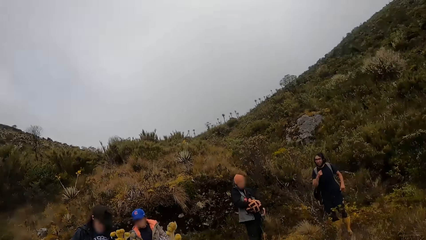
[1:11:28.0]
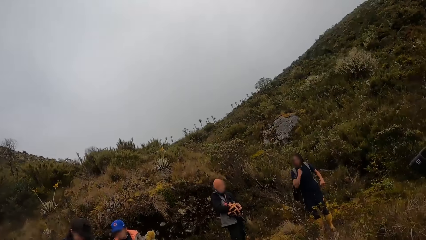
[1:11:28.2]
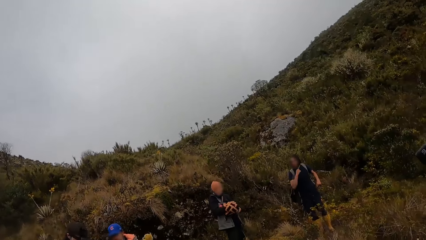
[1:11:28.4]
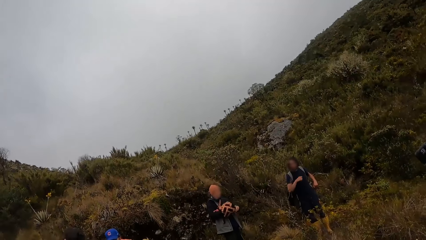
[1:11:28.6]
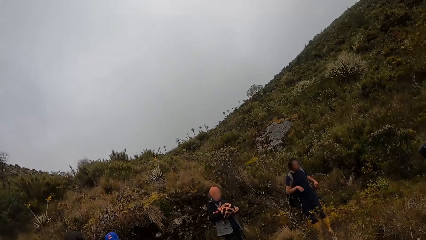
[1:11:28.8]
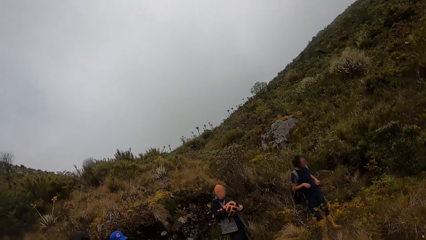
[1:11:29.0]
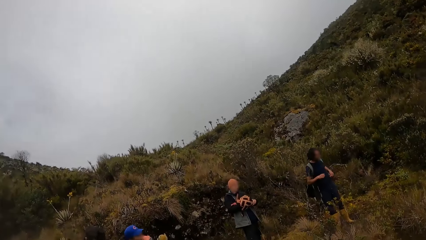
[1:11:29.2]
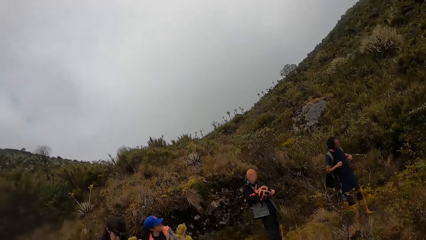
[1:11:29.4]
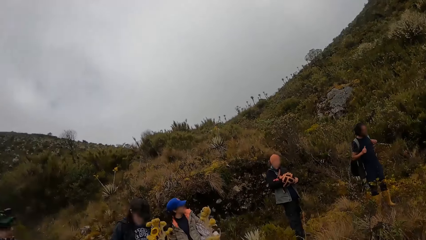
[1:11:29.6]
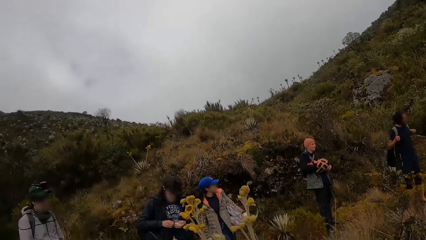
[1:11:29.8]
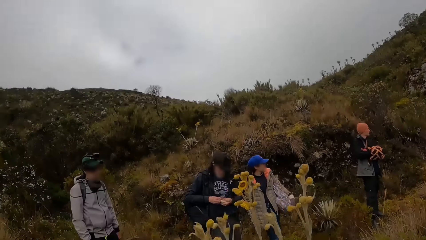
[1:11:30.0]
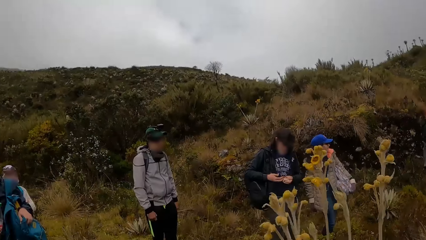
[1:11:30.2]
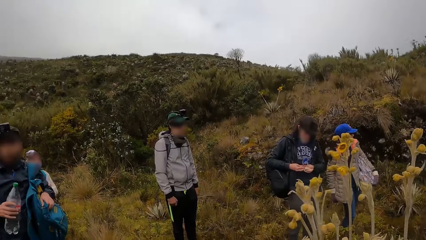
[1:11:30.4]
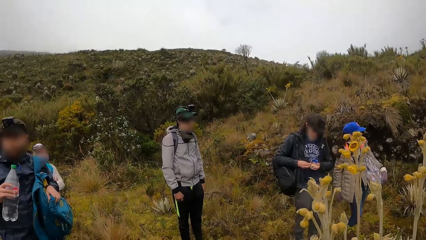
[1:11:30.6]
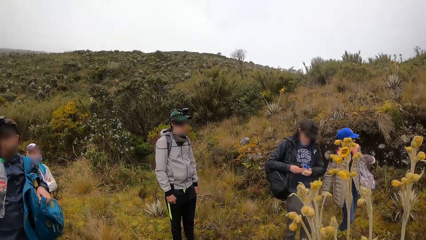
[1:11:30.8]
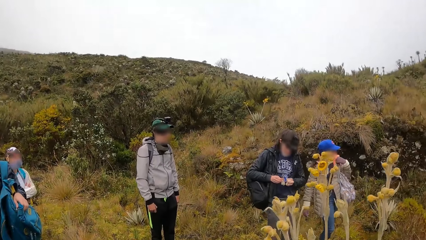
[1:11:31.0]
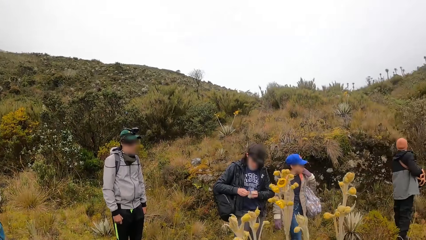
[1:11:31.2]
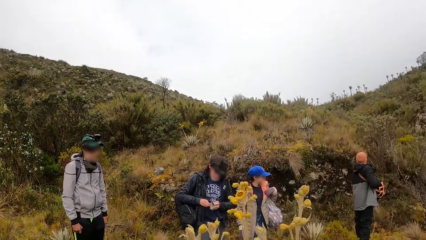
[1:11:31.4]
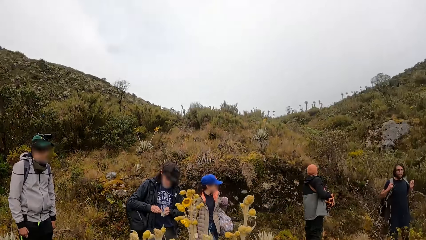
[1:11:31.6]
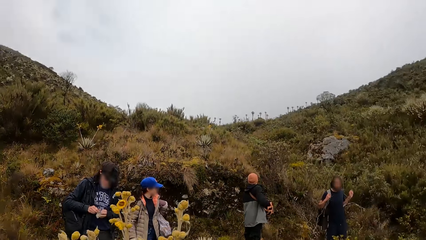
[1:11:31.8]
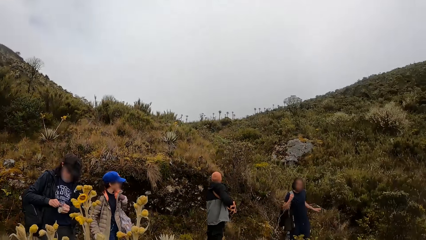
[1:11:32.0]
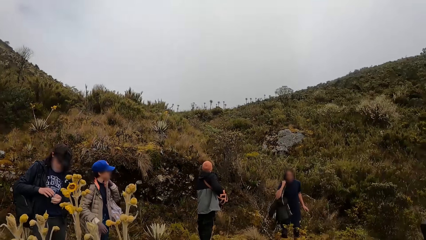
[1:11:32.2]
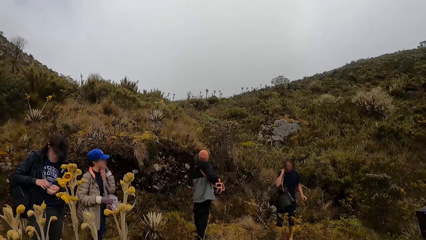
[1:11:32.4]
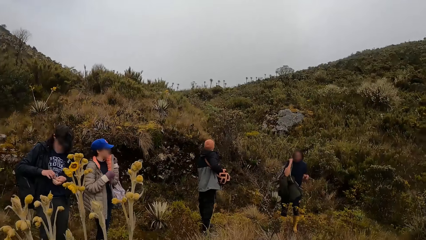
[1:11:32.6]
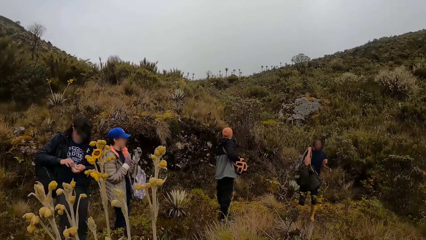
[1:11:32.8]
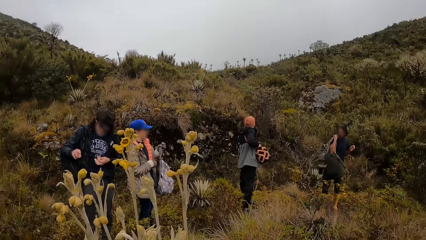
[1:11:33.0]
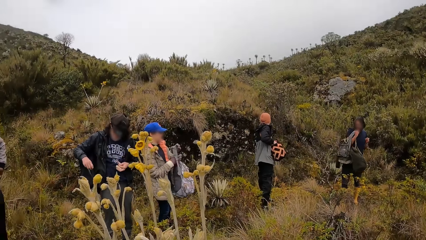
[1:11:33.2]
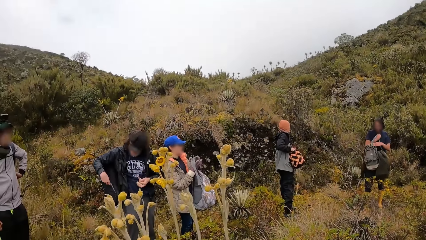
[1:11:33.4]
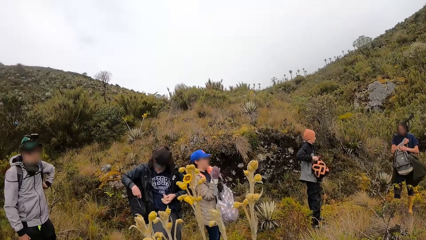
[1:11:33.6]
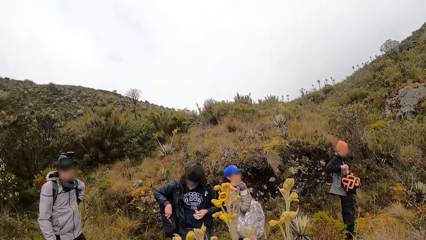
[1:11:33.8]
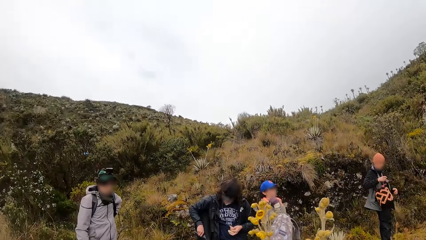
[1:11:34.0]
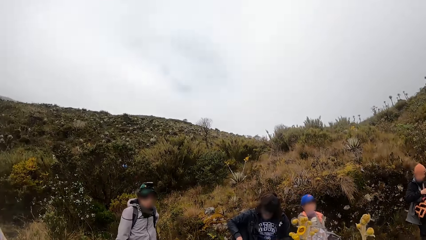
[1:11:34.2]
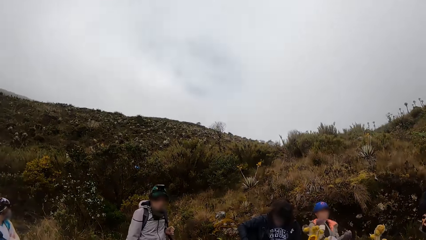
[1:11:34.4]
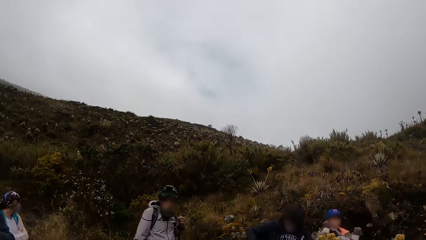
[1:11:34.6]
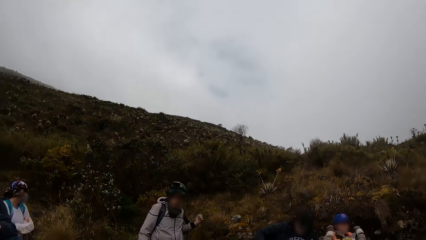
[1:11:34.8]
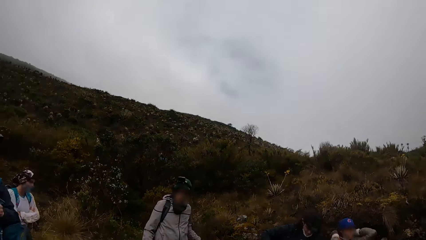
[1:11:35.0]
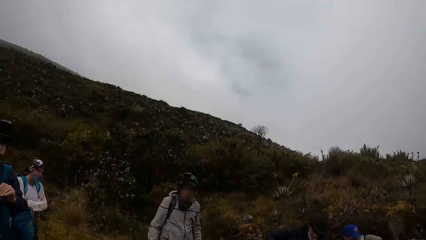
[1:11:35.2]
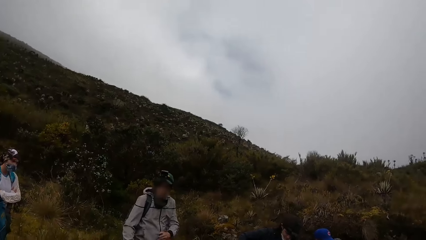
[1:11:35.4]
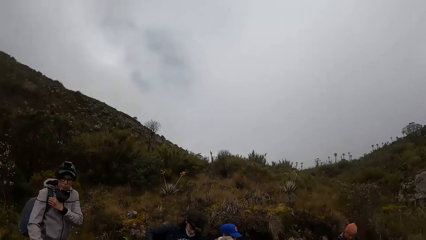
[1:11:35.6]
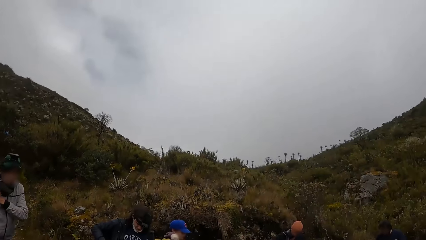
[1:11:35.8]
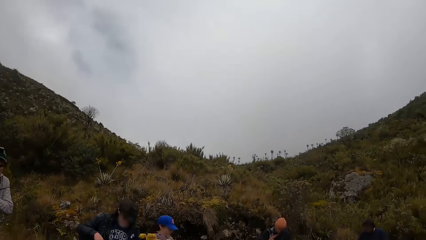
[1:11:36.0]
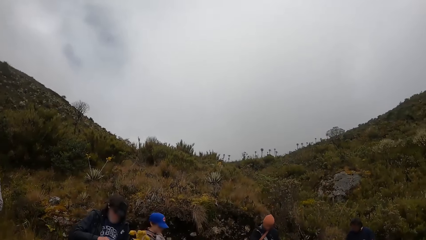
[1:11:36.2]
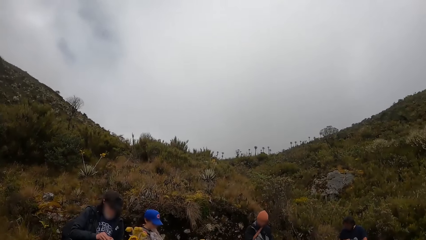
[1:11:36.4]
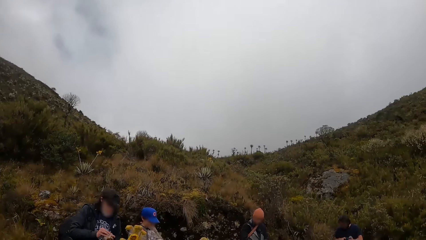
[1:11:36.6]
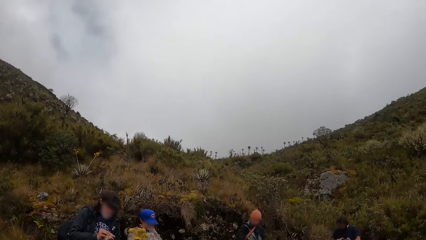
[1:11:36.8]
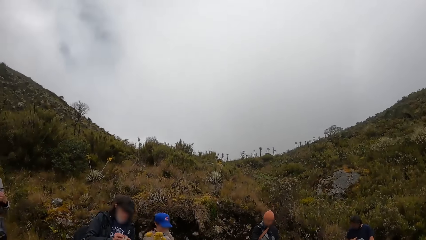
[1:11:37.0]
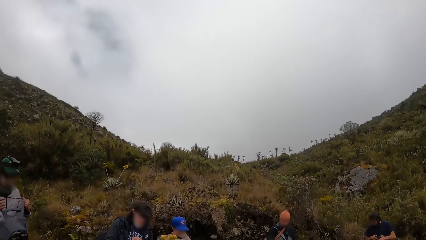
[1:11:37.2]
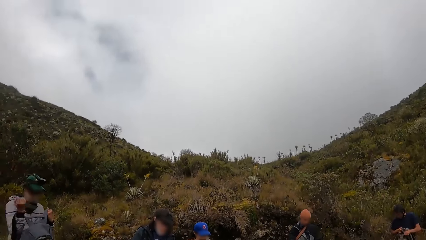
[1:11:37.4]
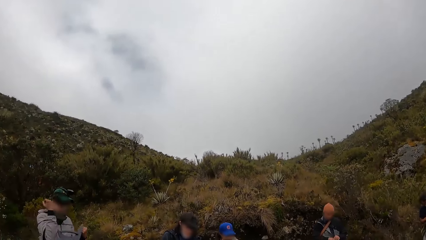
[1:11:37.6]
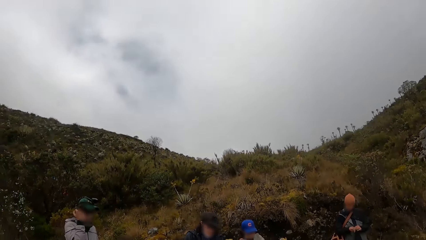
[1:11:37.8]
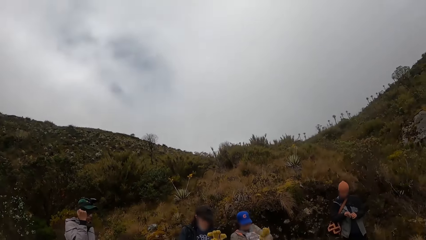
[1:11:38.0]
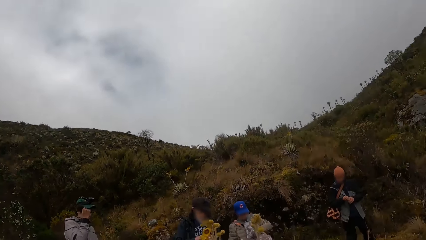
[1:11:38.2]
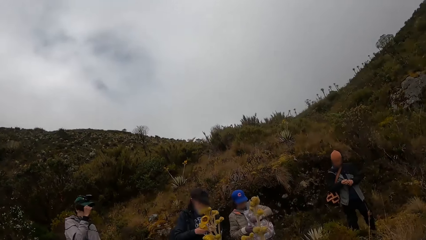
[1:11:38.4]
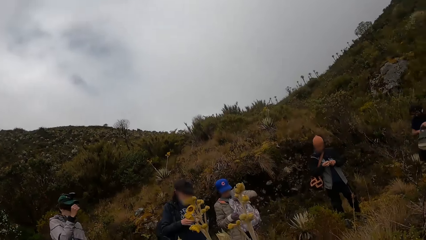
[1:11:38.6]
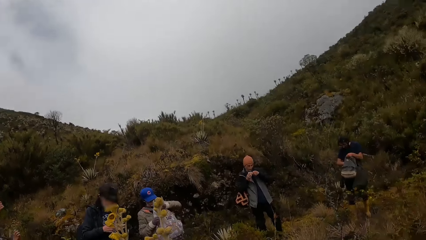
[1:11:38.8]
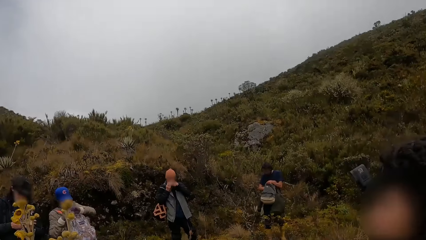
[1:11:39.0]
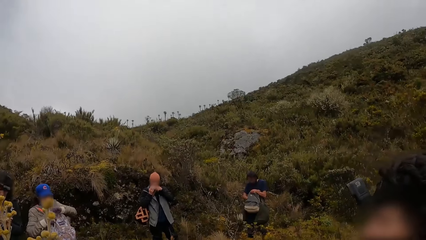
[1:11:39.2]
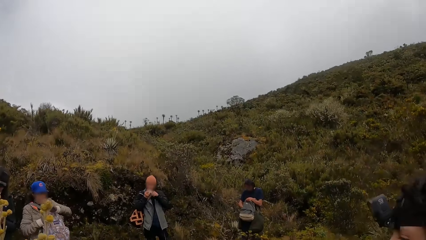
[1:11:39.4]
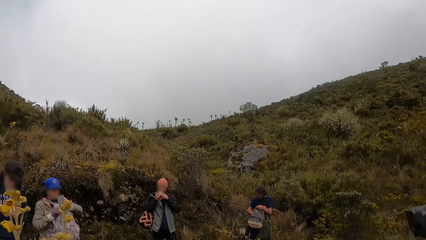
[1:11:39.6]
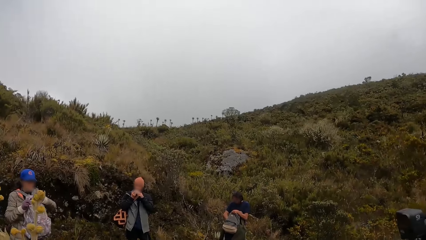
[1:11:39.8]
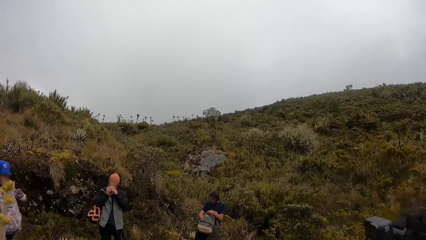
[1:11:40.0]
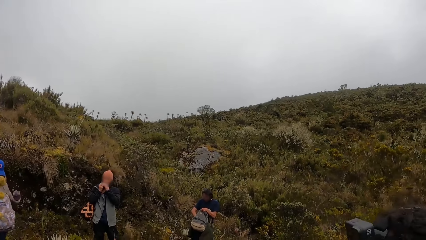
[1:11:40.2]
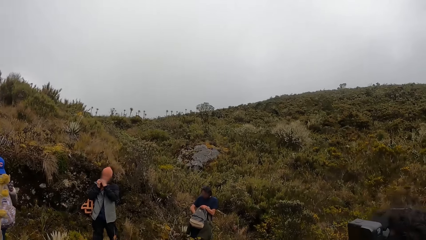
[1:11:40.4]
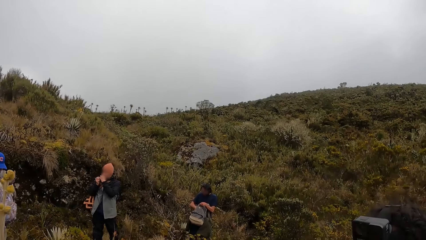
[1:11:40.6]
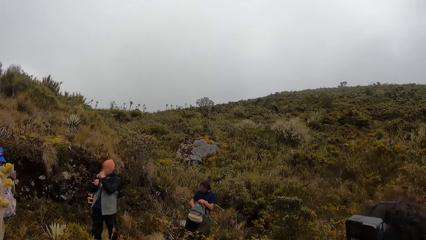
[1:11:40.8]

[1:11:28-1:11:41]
The camera wearer looks at the team. A man converses with the team. Another man removes his backpack from his back with both hands. The camera wearer looks around the forest. A woman wears her backpack on her chest with both gloved hands. The first man converses with the team. A third man removes his backpack from his back with his left hand. A fourth man removes bread from the bag with his right hand. A fifth man removes the bread from the bag with his right hand. The fourth man removes the bread from the bag with his right hand. The fifth man adjusts the bread with both hands. The second man holds his backpack with both hands. The third man wears his backpack on his chest with both hands. The fourth man adjusts the bread in both hands. The woman unzips her backpack with both hands. The second man puts his right hand inside his backpack. The fourth man eats the bread in both hands. The camera wearer looks up the mountain and looks at the first man.

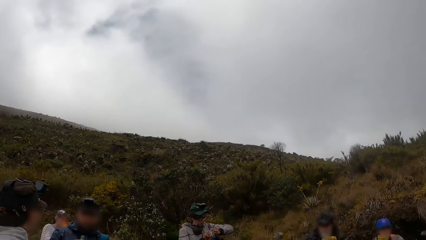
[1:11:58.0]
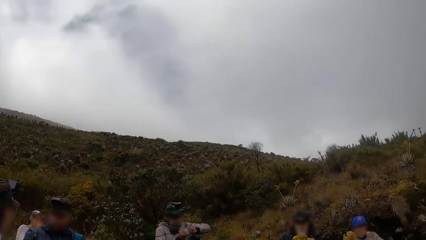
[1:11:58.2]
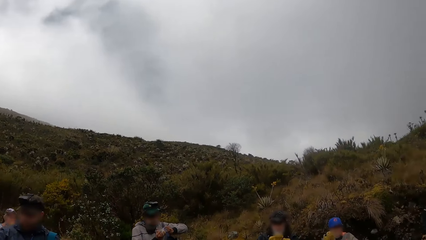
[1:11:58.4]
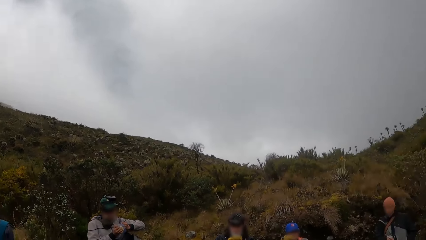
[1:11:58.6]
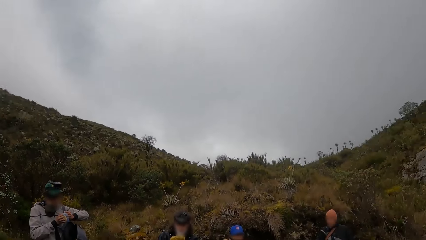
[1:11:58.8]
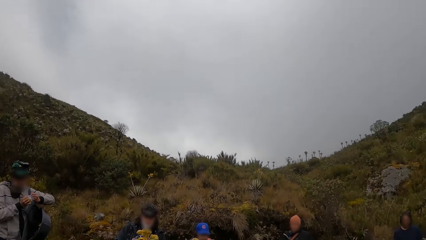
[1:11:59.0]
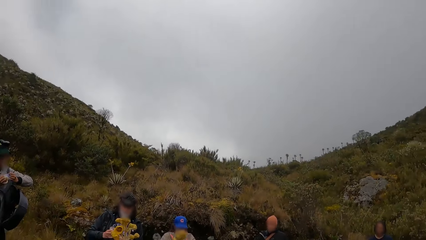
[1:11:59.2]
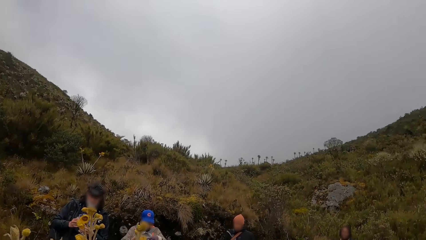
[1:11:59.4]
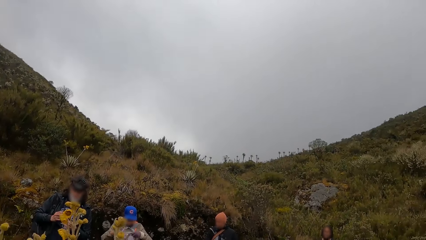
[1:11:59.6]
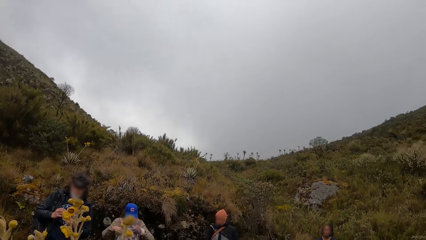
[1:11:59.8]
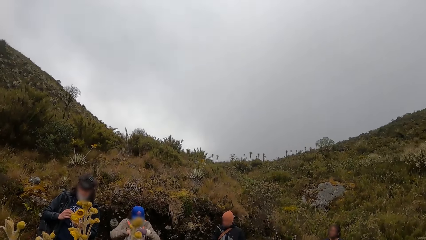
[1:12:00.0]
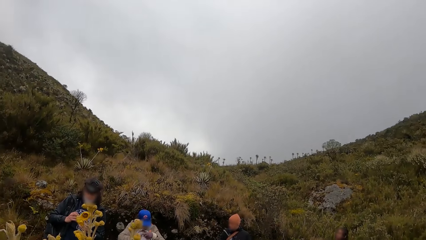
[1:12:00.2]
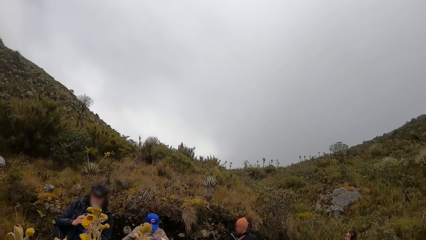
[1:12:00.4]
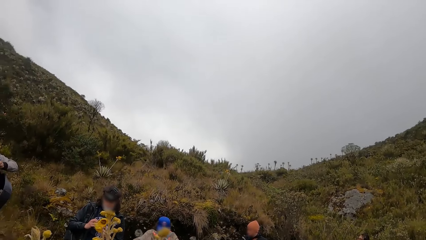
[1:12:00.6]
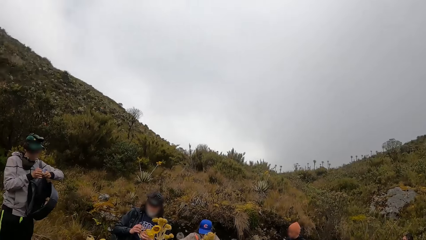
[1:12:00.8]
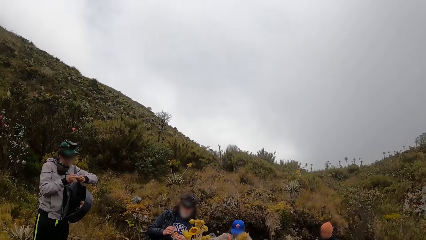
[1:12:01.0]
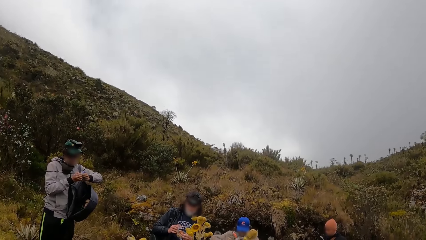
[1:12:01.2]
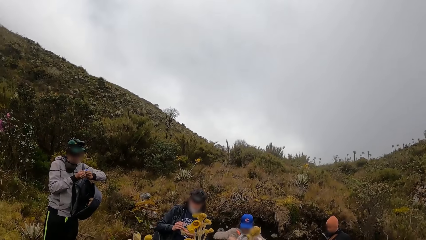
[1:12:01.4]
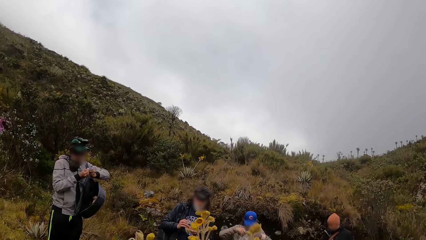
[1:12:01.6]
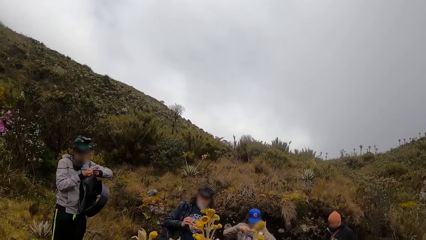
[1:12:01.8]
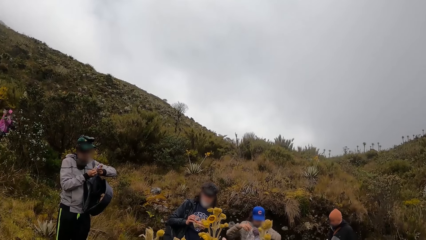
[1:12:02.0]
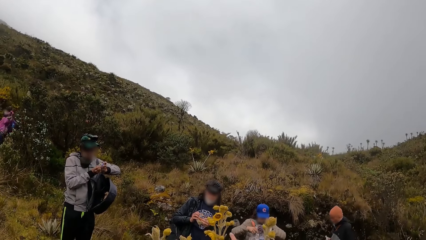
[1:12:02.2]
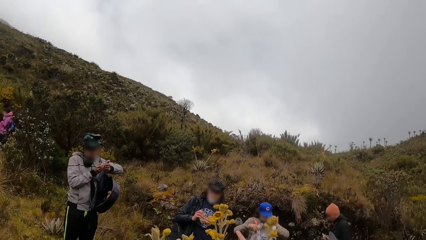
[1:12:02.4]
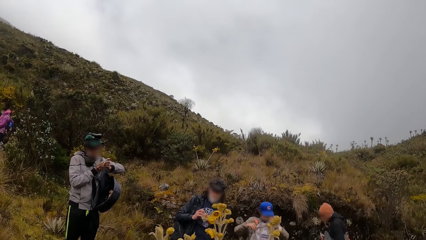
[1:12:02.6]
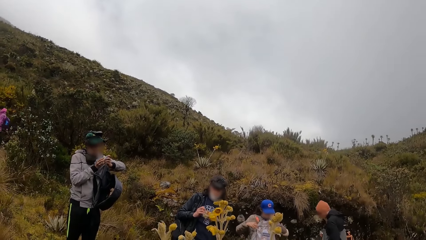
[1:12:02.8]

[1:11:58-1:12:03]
The camera wearer looks up the hills. A woman puts her right hand inside her backpack and zips the backpack with her right hand and her gloved left hand. The camera wearer looks at a man.
